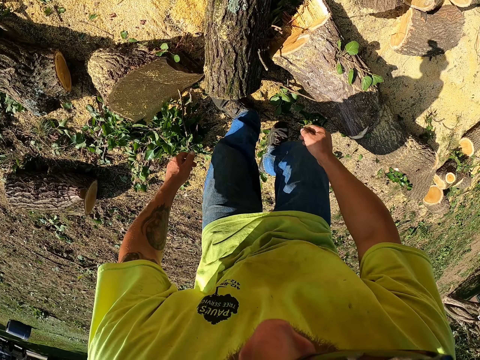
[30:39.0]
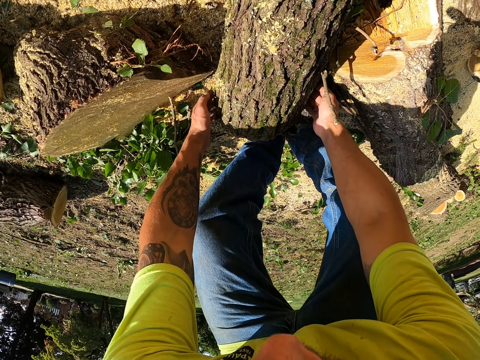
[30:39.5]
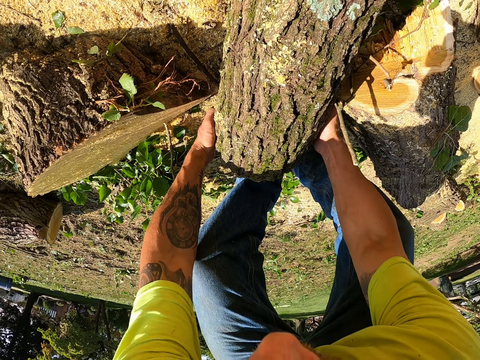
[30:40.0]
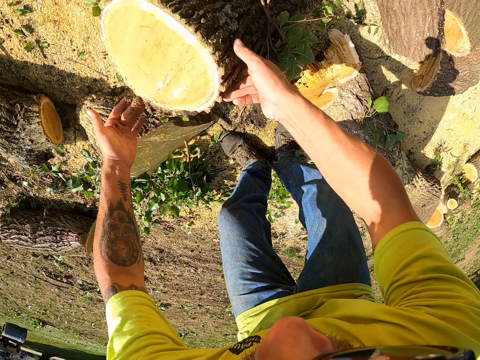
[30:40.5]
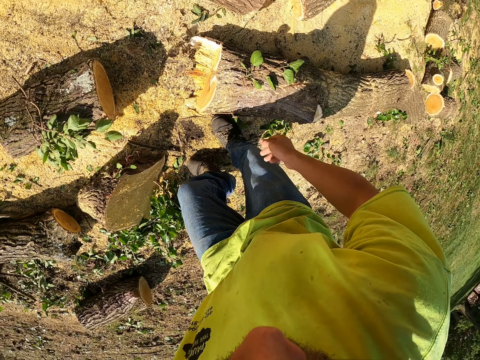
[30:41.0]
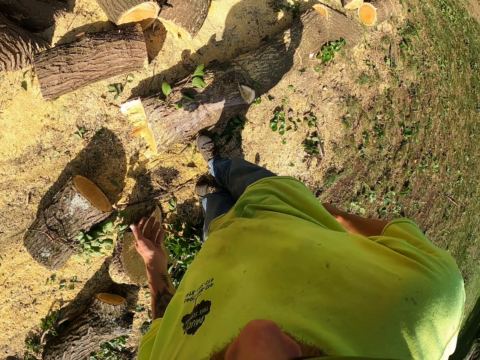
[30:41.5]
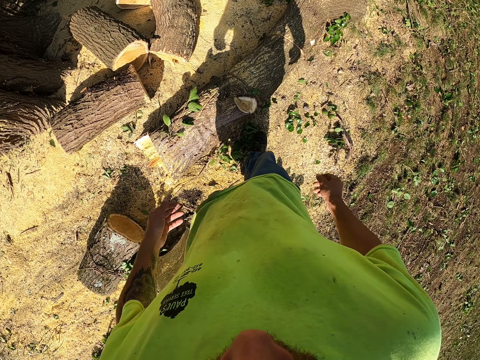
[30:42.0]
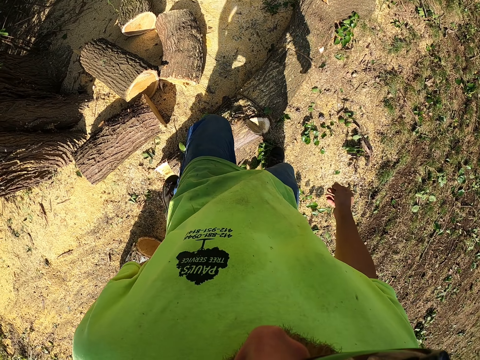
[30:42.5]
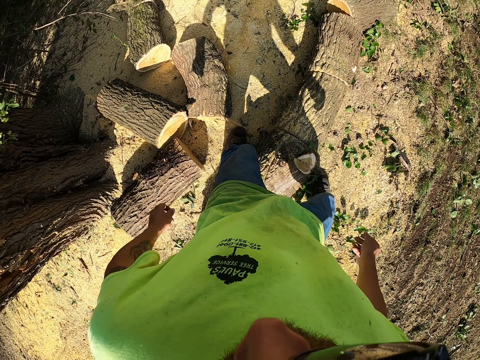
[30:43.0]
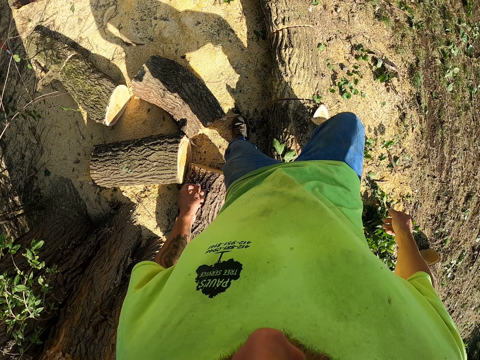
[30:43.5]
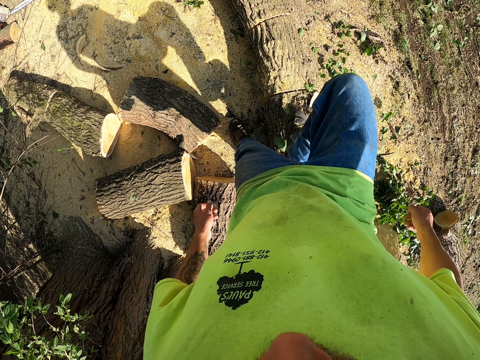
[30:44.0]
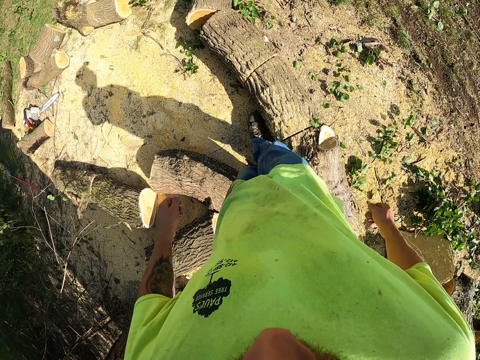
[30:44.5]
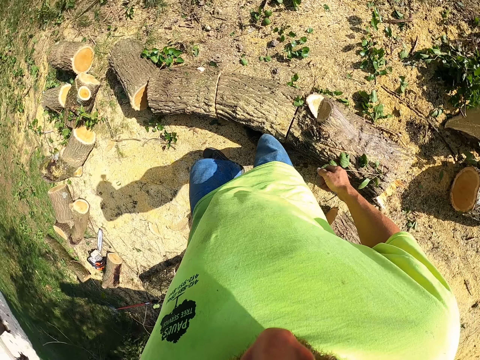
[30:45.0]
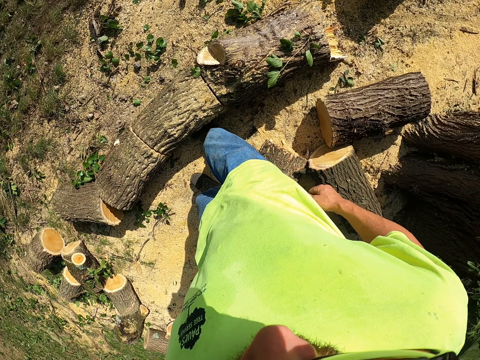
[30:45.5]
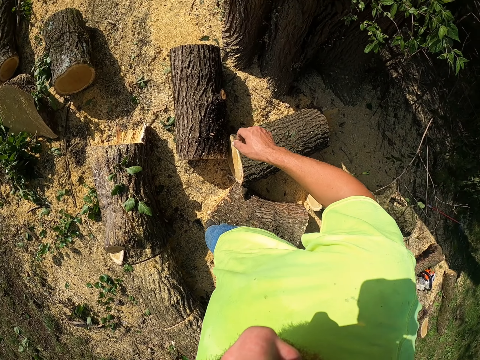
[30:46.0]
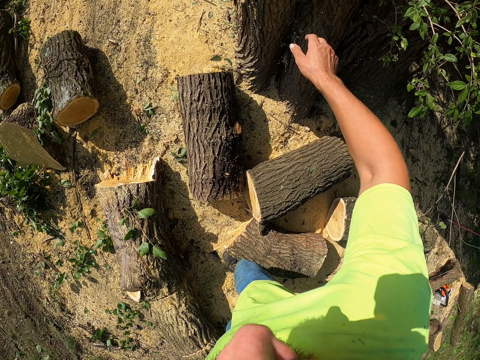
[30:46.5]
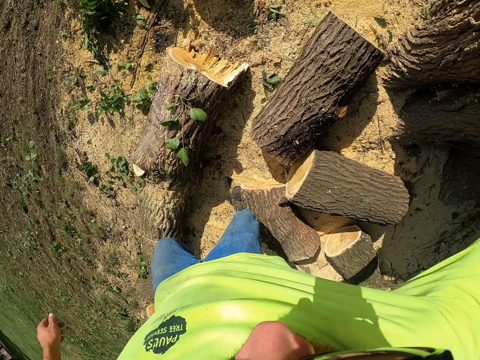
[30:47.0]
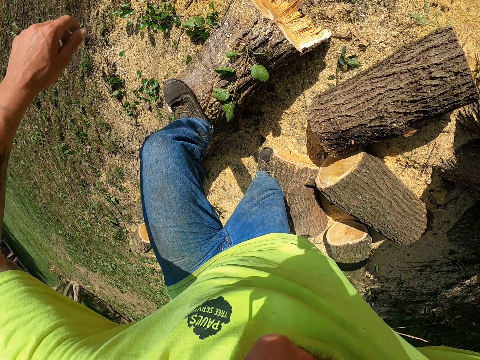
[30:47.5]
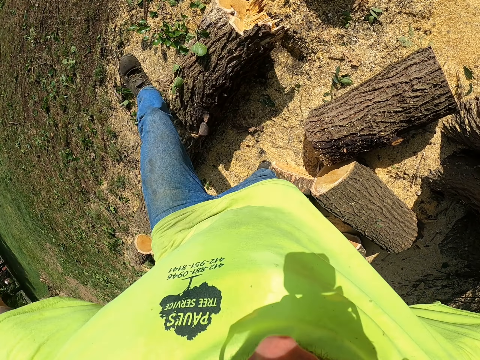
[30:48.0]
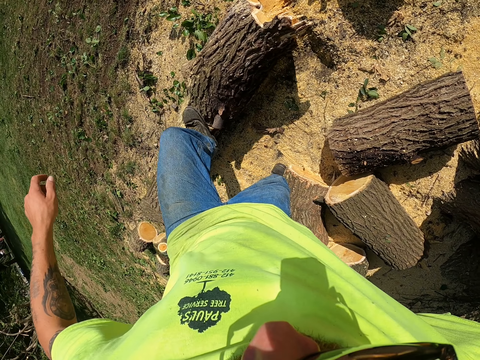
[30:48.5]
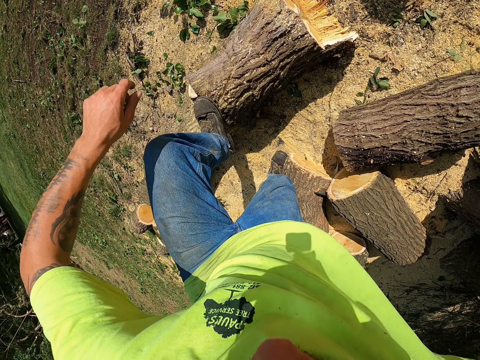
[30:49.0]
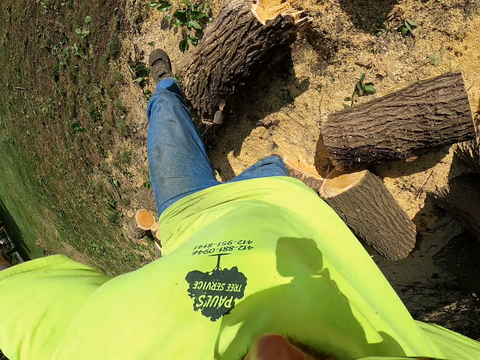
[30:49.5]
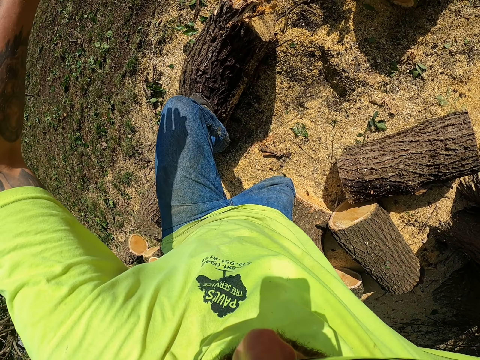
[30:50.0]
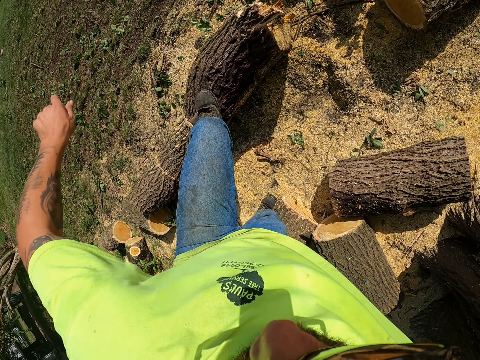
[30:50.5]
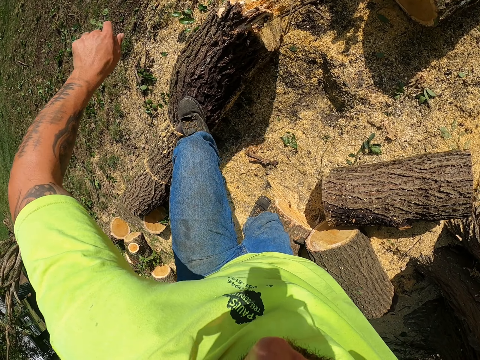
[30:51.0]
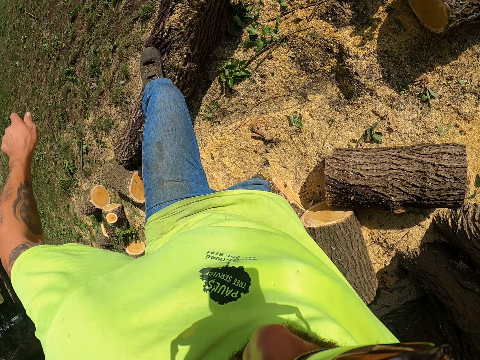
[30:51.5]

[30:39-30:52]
The camera wearer flips the tree trunk on the ground with both hands. He places his left hand on a tree. He supports himself on the tree. He rolls the tree trunk on the ground with his left leg.

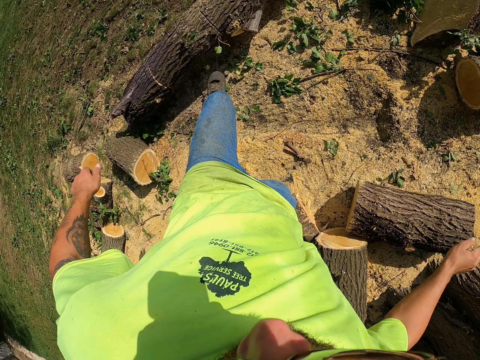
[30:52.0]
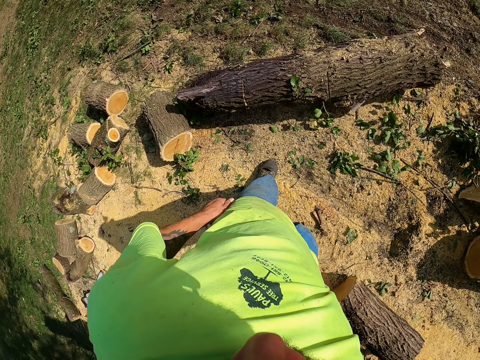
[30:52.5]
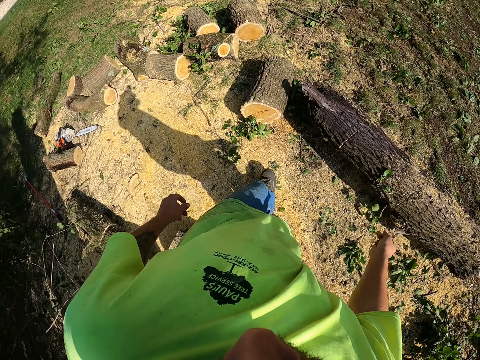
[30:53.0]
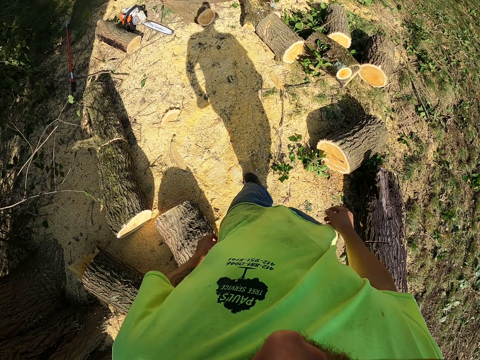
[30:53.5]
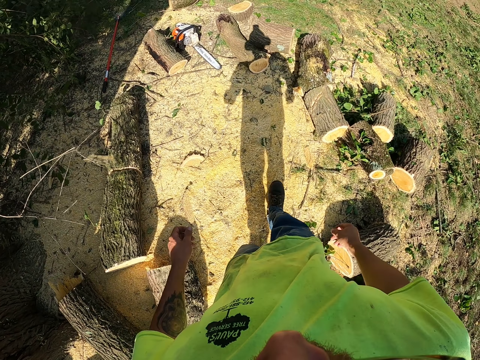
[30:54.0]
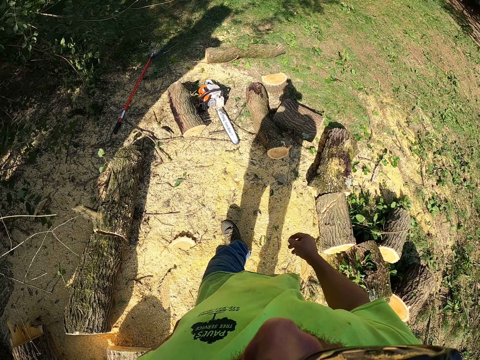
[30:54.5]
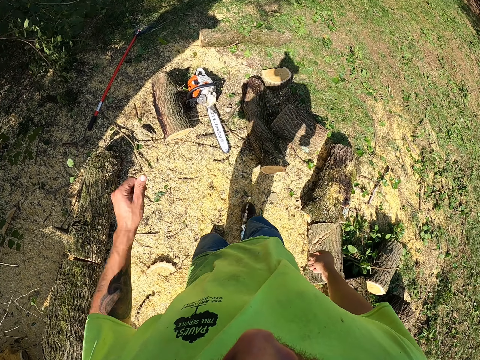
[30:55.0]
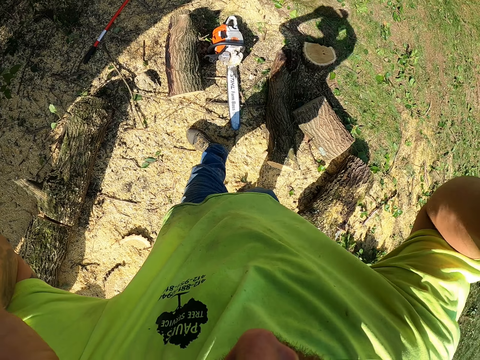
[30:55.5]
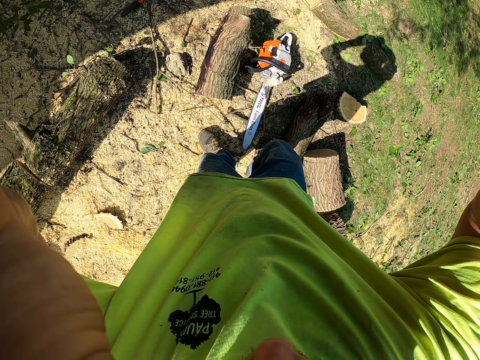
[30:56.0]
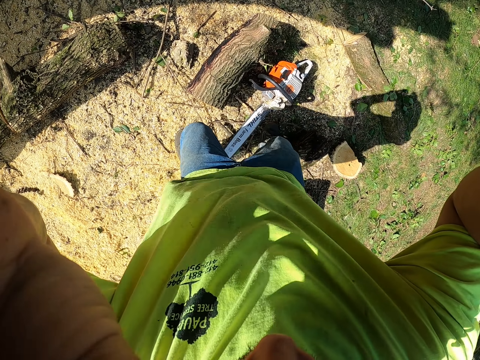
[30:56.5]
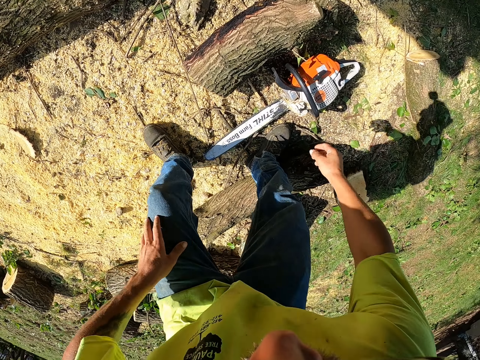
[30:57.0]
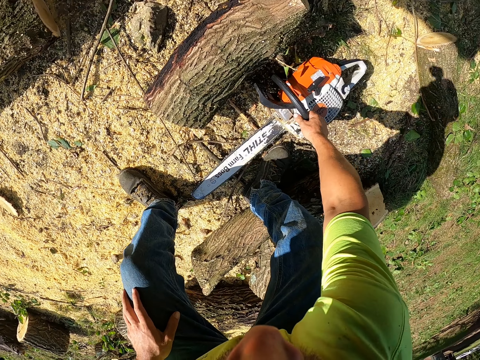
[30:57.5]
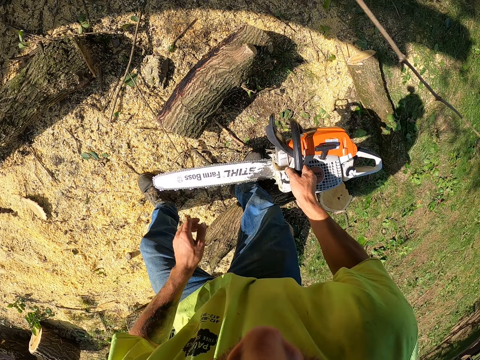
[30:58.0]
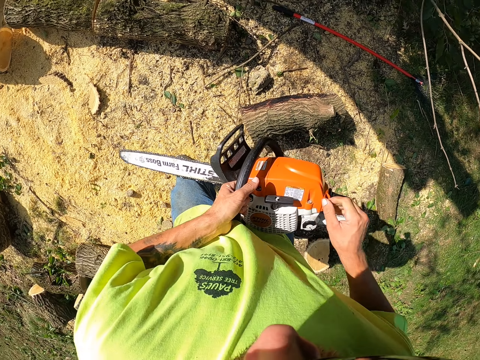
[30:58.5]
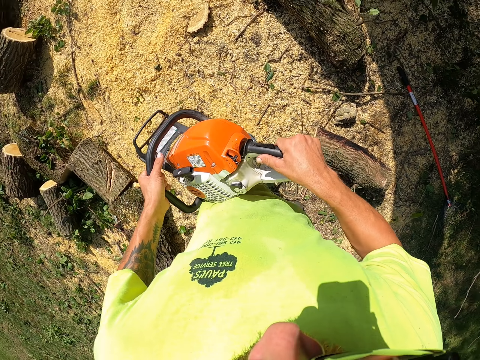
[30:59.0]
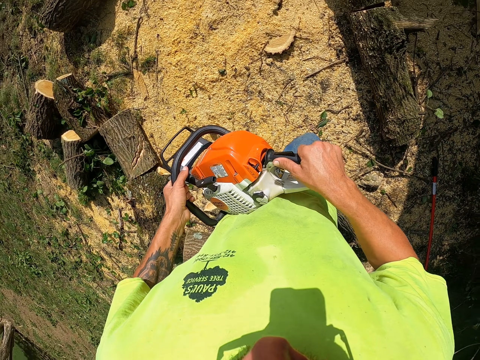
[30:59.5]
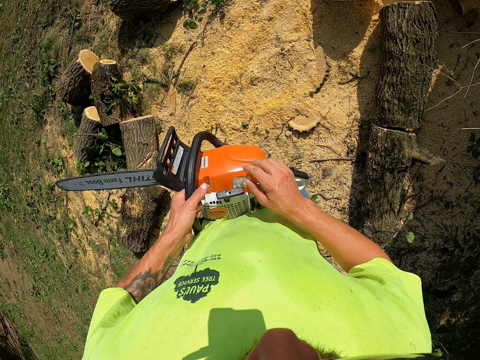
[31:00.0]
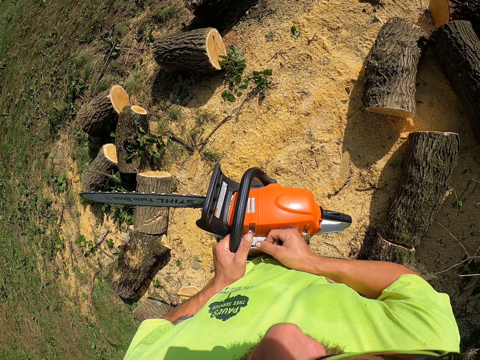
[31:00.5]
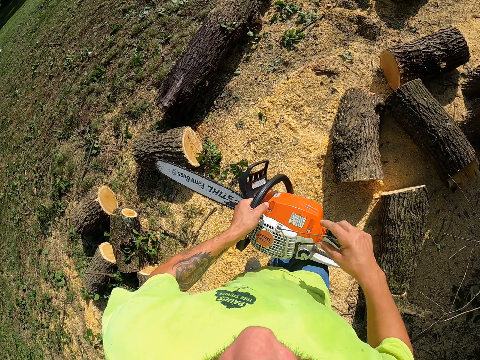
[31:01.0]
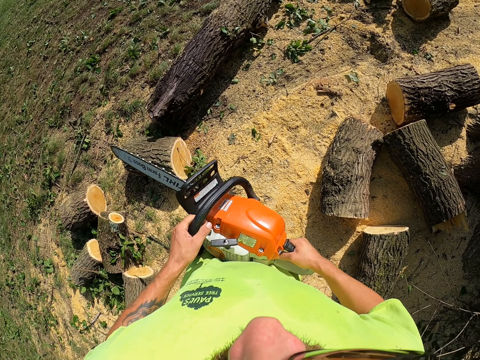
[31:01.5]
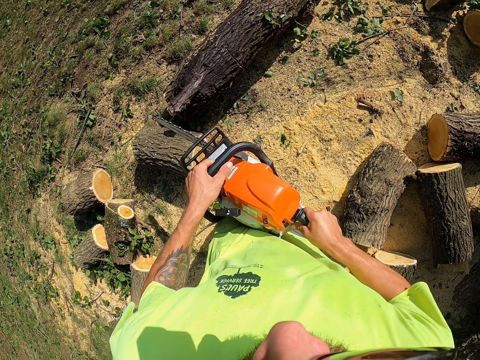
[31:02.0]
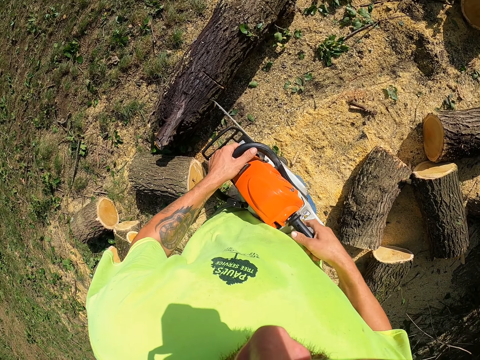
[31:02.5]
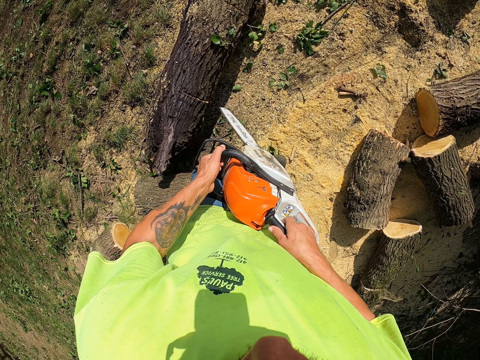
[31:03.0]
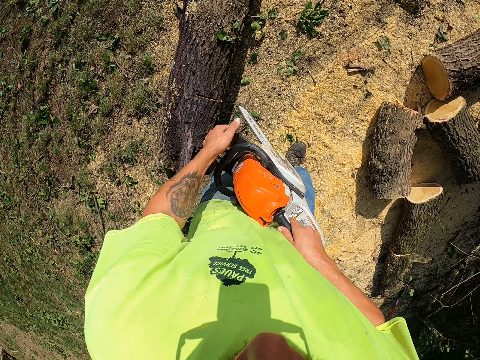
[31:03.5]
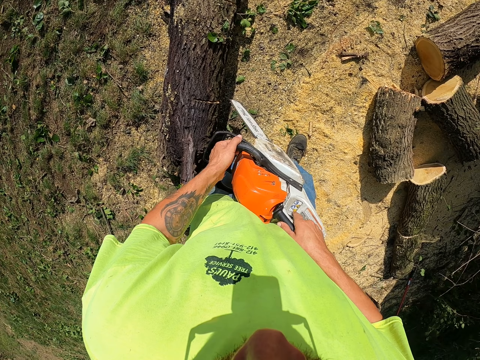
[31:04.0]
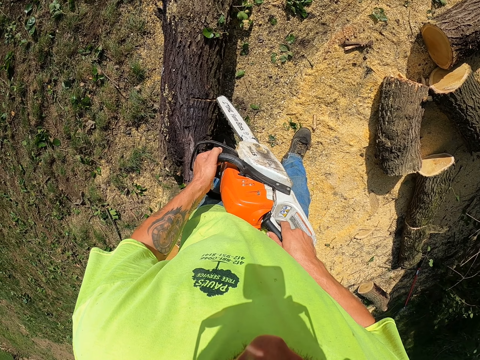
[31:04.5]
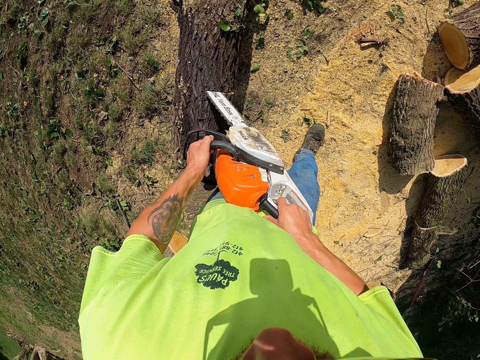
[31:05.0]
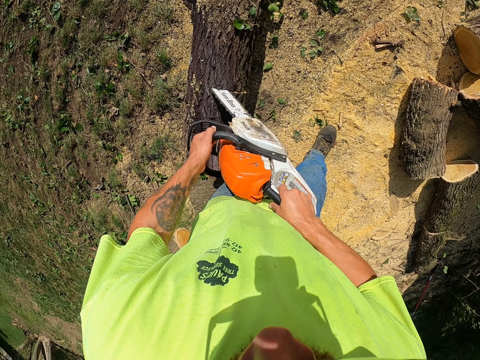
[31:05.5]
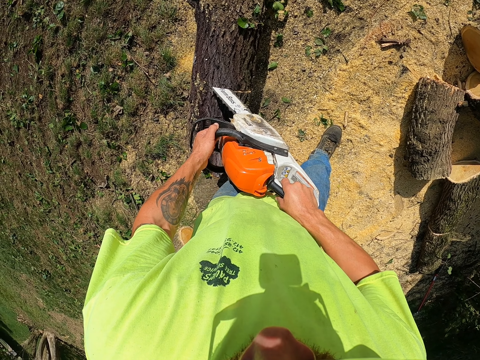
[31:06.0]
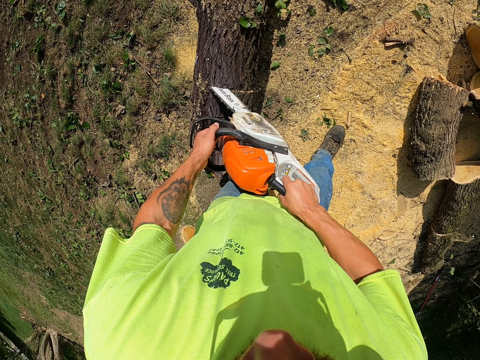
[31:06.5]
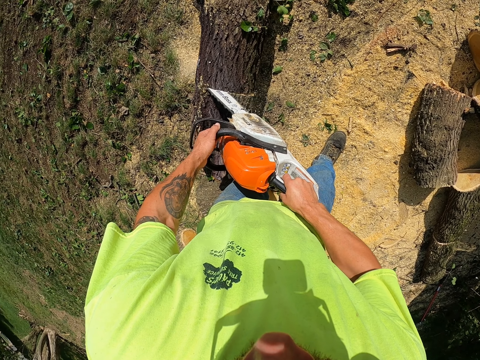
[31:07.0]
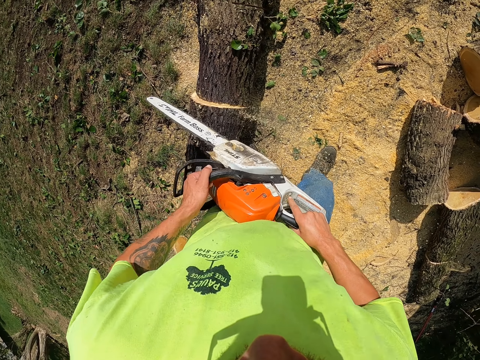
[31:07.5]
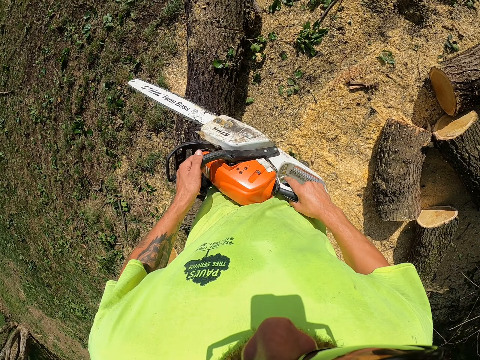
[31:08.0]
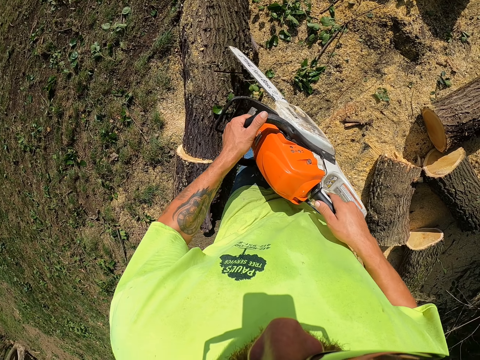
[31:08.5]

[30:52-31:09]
The camera wearer walks around. He adjusts a camera on his head with both hands. He picks a chain saw from the ground with his right hand. He holds the chain saw with both hands. He starts the chain saw with a rope in his right hand. He cuts a tree trunk with the chain saw in both hands.
